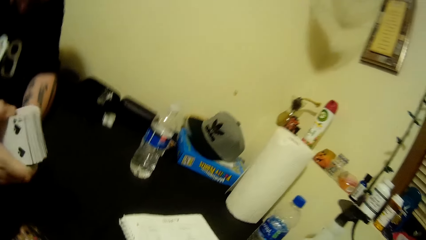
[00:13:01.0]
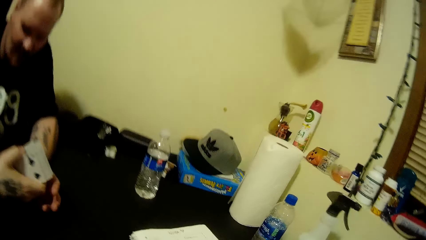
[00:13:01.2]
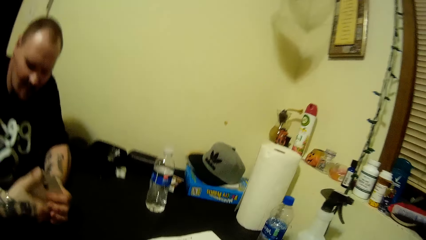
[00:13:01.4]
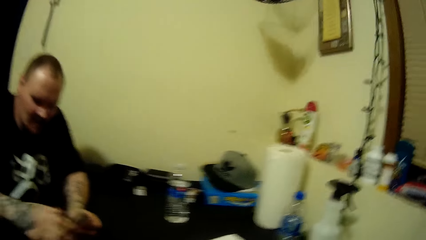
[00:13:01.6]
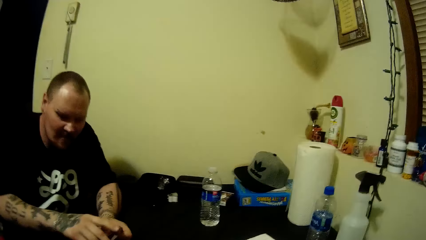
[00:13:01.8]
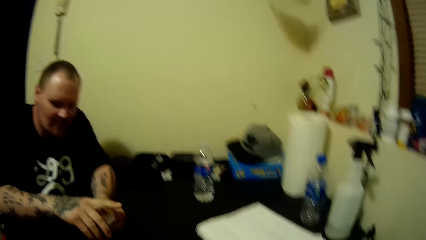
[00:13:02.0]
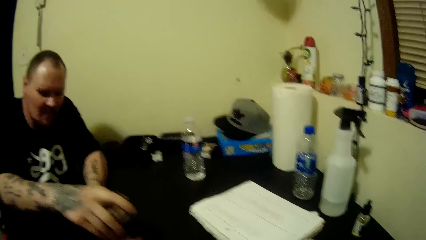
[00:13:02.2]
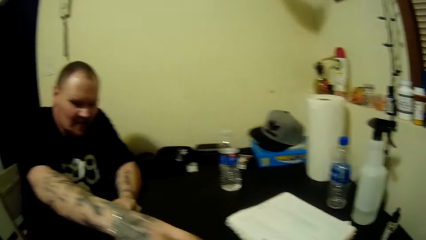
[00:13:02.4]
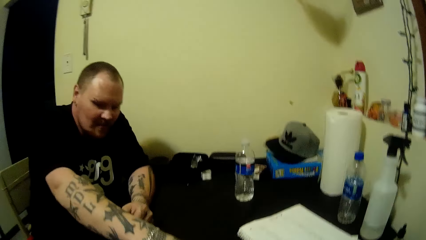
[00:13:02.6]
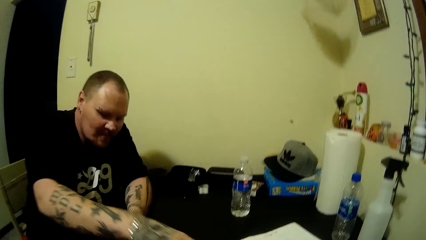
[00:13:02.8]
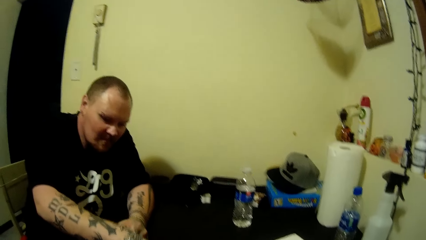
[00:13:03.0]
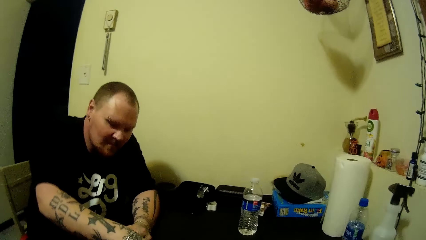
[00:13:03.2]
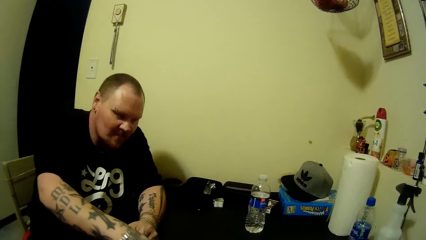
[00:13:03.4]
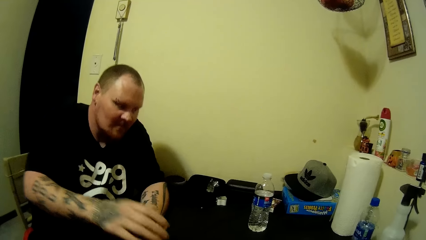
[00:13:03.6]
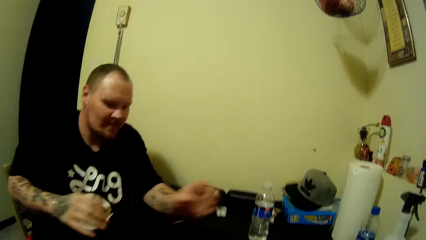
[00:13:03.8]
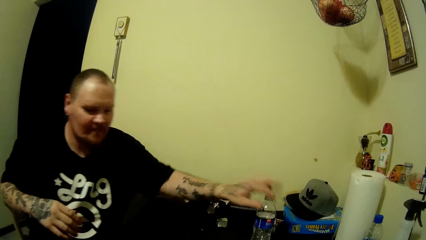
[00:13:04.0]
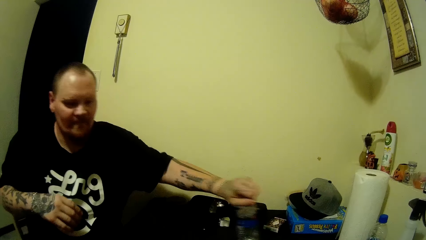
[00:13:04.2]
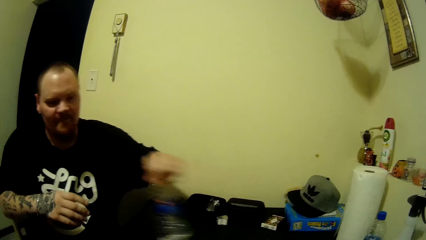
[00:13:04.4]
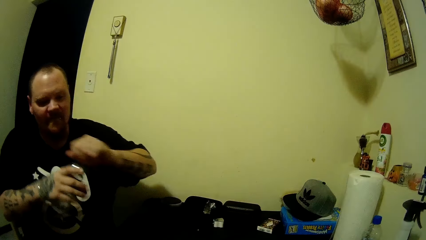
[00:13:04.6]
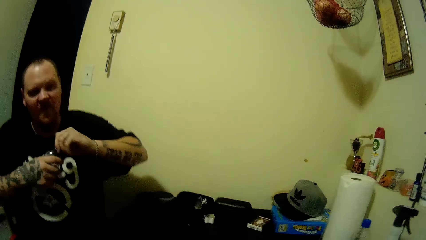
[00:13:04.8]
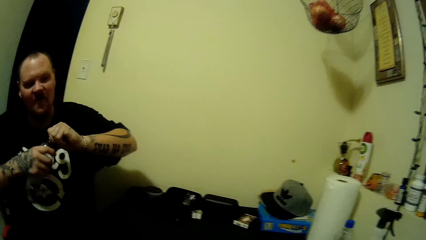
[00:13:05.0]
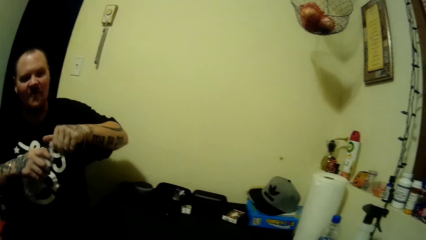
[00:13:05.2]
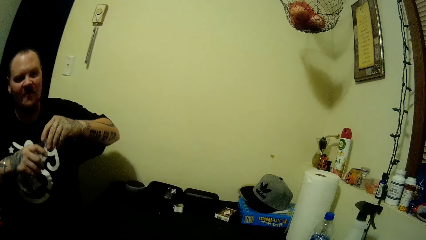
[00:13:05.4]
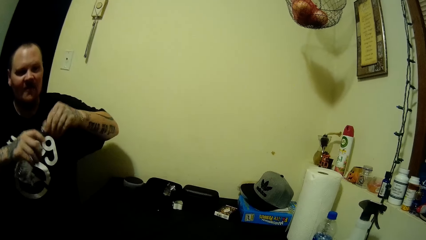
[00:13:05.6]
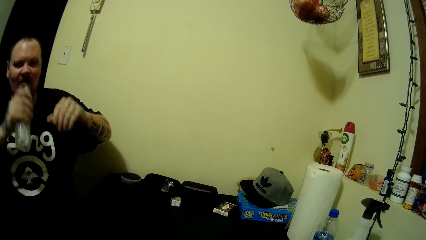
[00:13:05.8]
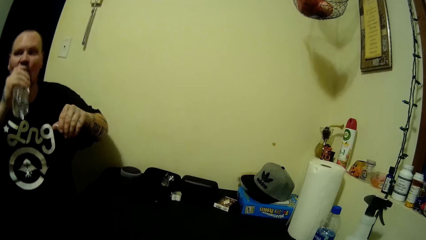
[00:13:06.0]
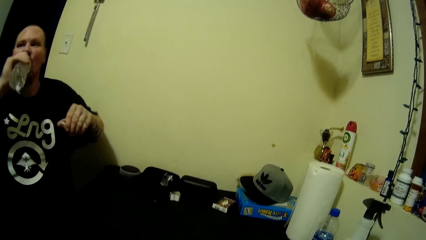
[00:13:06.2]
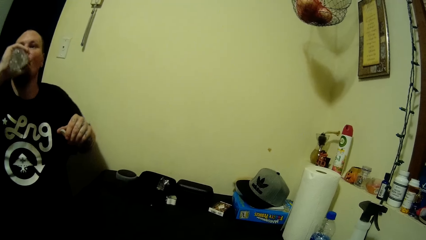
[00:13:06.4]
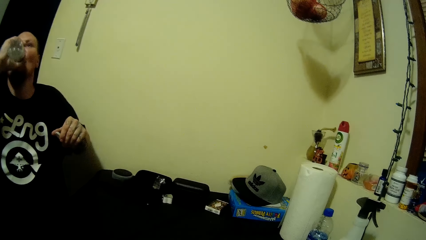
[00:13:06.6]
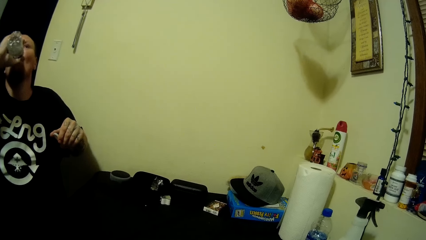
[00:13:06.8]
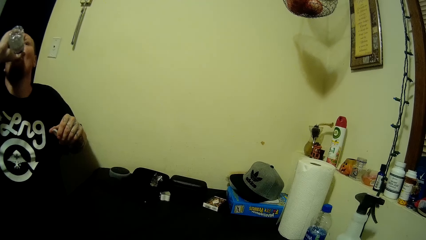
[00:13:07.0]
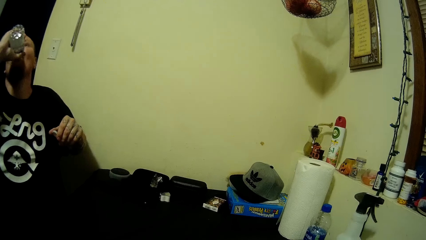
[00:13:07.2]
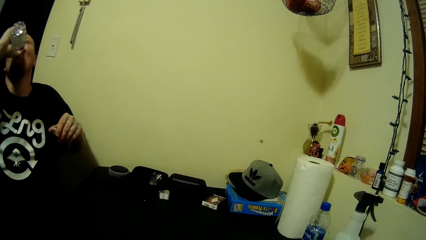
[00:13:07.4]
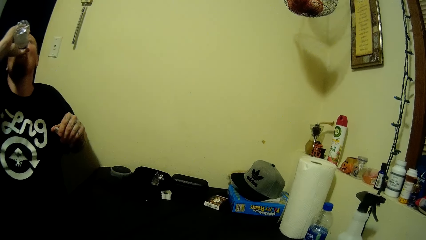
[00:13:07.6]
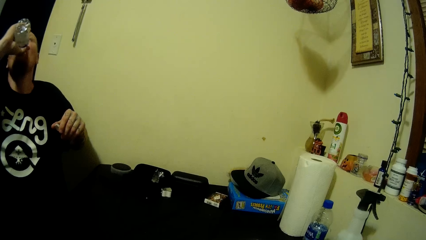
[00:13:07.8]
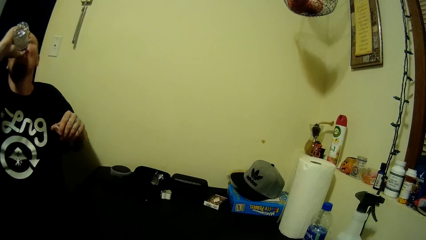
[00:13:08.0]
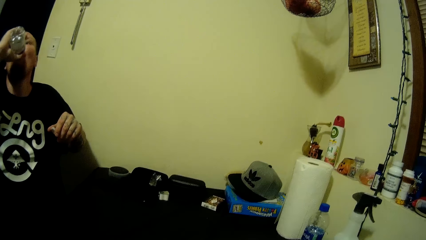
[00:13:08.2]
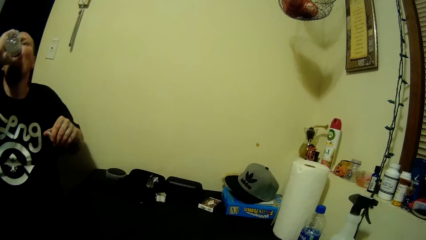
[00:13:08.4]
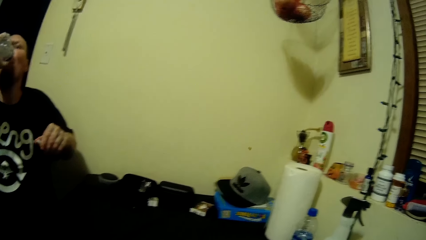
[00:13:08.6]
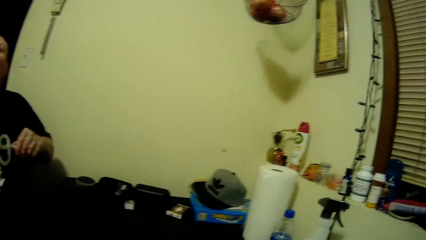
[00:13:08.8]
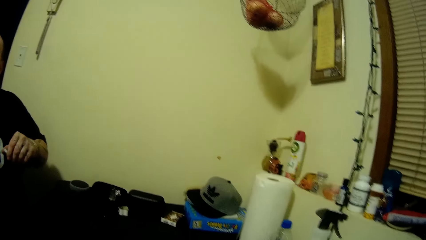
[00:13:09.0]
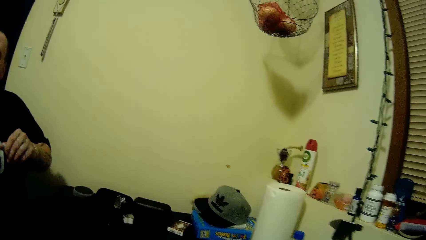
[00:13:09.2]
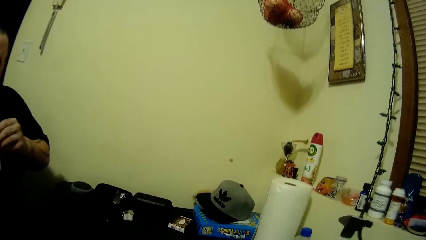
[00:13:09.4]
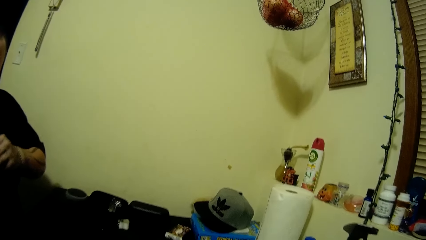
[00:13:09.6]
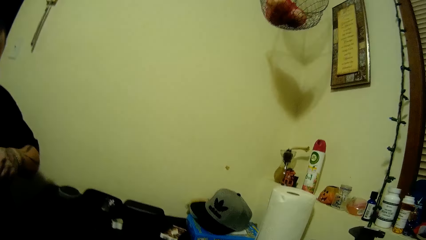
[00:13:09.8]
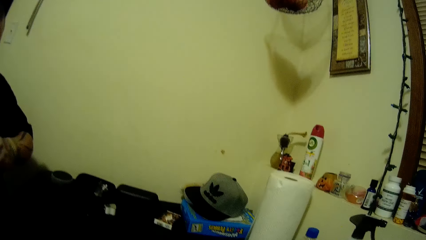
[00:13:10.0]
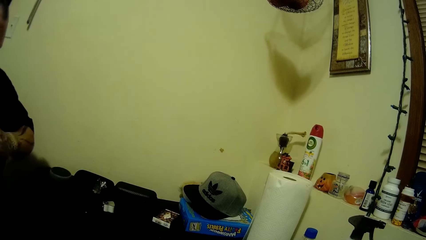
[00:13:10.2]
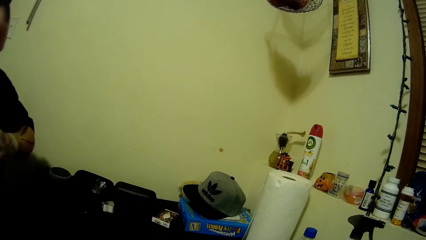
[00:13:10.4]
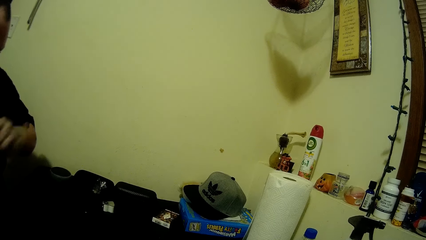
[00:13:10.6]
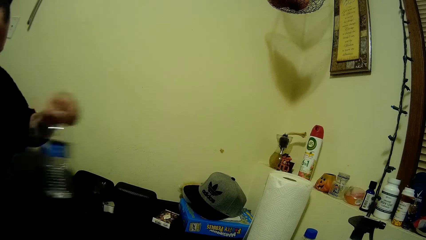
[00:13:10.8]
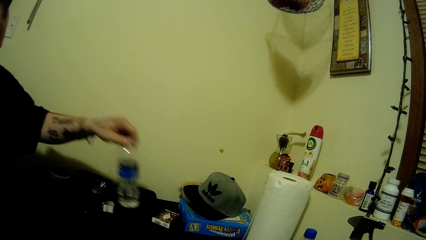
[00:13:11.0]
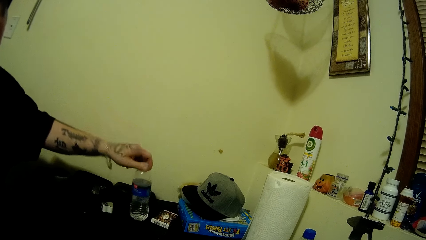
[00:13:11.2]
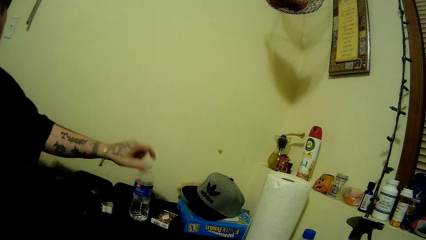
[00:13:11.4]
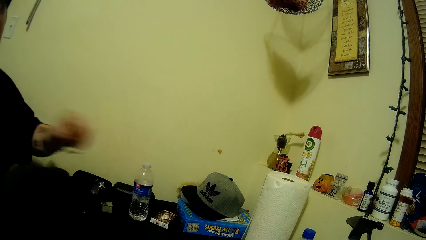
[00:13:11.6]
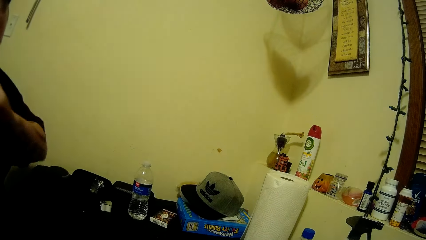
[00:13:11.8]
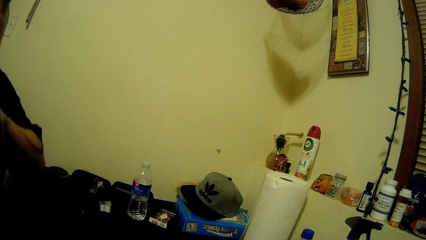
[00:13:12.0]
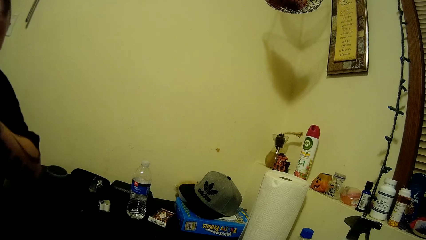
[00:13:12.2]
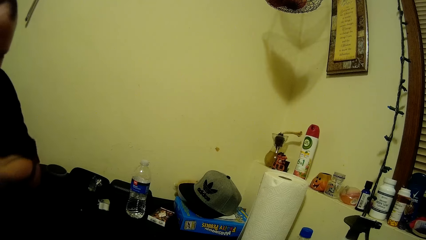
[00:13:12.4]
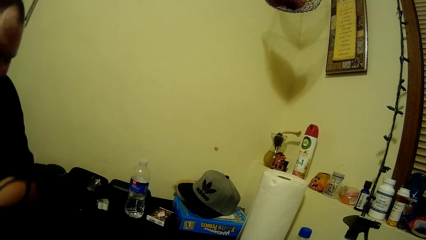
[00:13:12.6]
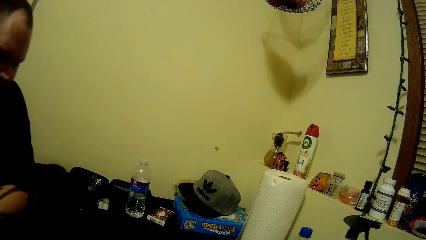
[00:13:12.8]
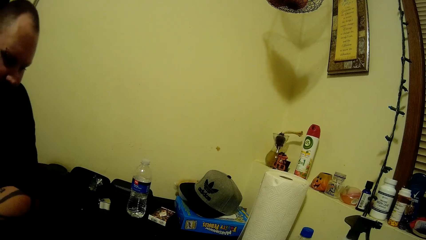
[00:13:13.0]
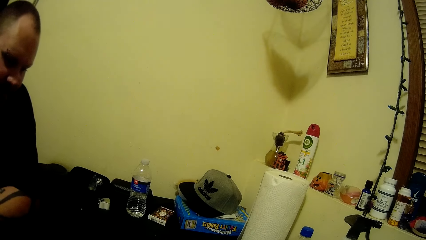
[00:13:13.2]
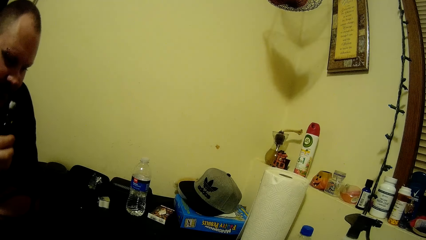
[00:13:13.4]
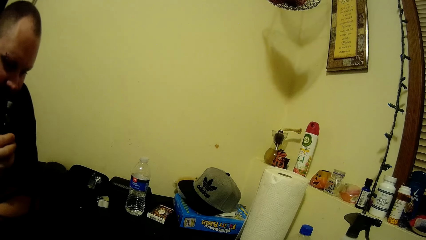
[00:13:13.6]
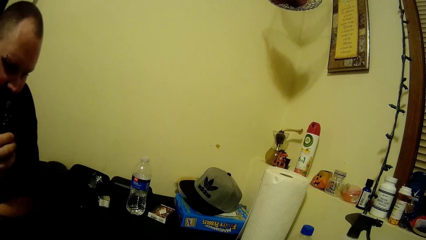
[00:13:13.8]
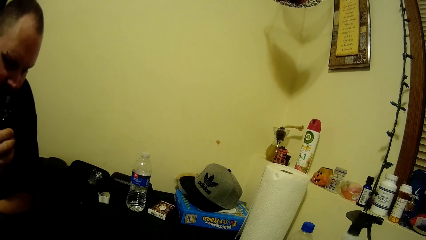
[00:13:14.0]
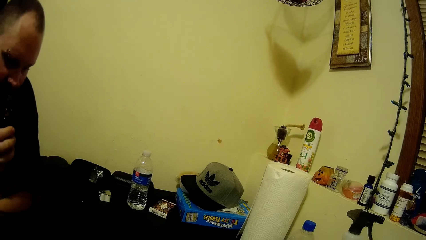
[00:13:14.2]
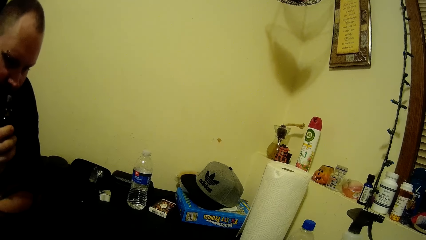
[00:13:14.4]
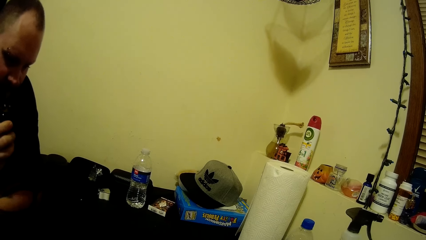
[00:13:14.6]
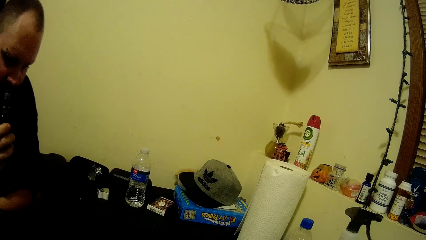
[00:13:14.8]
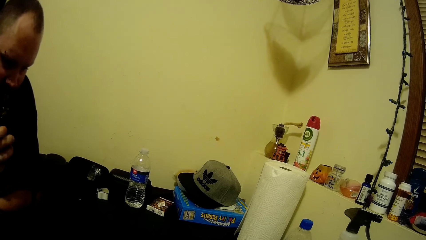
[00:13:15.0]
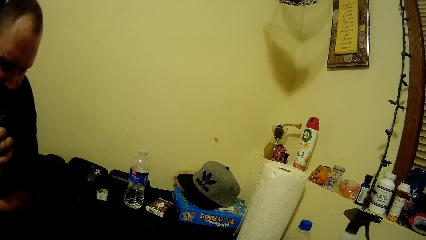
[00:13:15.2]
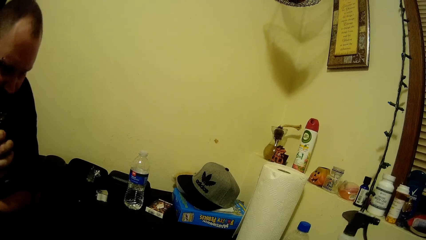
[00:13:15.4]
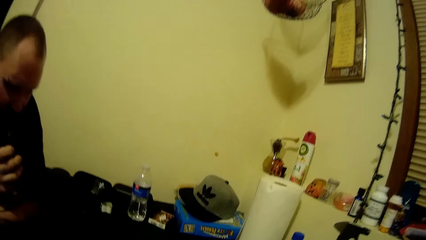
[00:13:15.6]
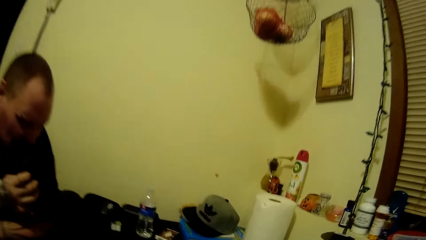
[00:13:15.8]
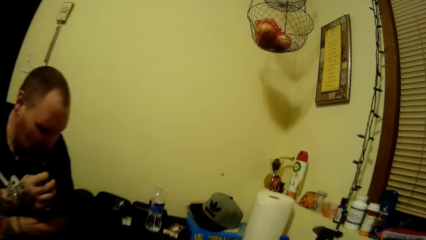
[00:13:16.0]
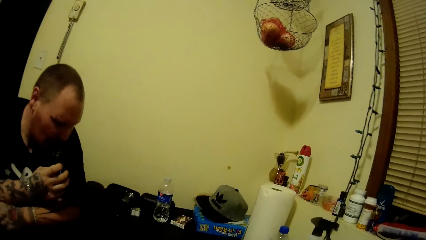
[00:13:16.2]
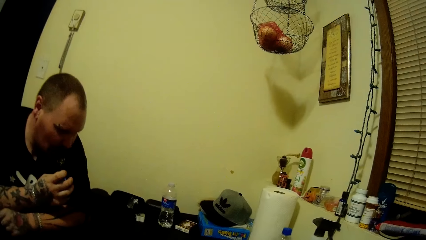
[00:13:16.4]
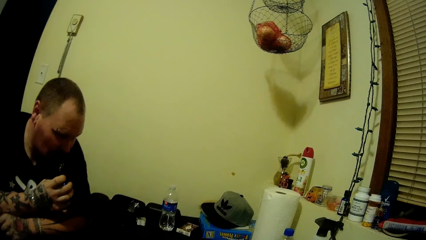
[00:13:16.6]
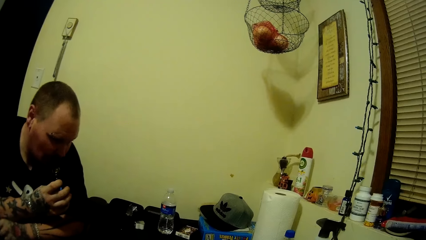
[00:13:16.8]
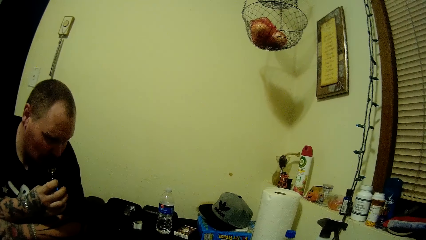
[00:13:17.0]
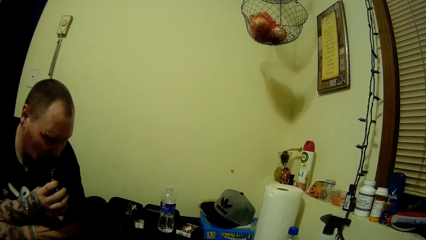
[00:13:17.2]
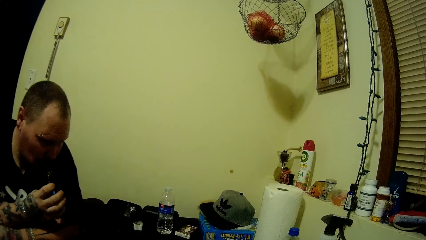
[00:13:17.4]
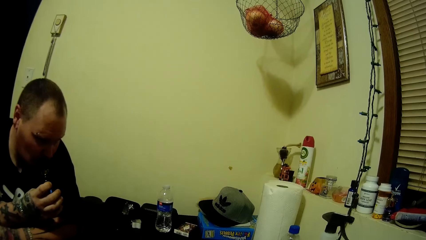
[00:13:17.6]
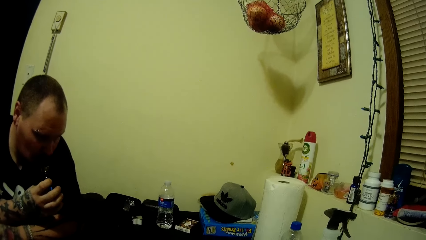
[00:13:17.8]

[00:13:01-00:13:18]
The man picks up the cards from the table with his right hand. The man drops the cards on the table with his right hand. The man picks up a bottle of water on the table with his left hand. The man opens the lid of the bottle with his left hand. The man drinks the water from the bottle. The man closes the bottle with its lid. The man places the bottle of water on the table with his left hand. The man wipes his mouth with his left hand. The man lifts up a vape pen. The man smokes on the vape pen.
